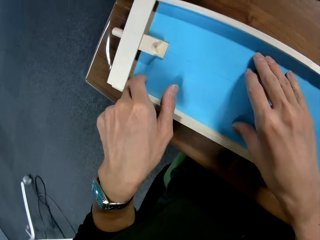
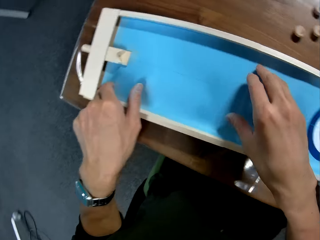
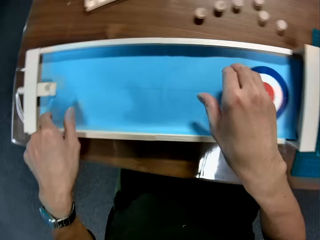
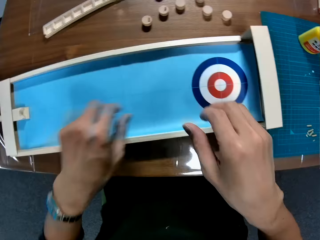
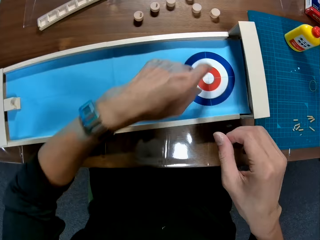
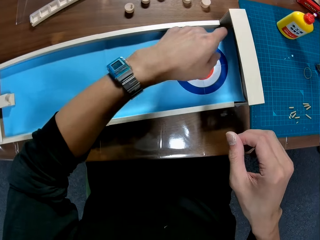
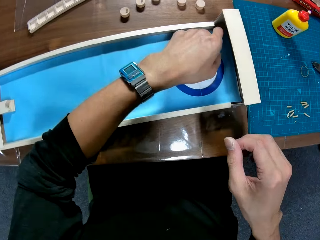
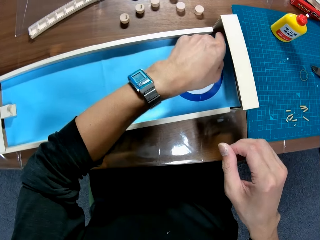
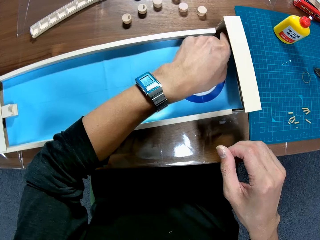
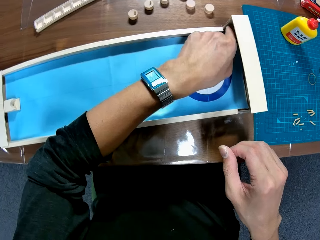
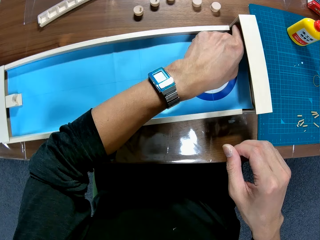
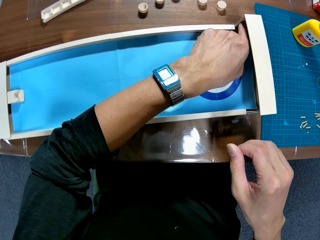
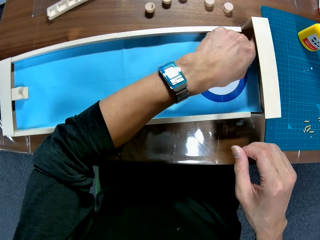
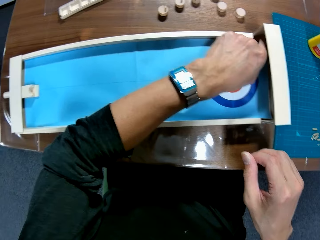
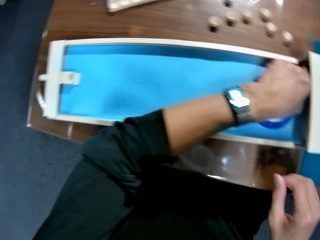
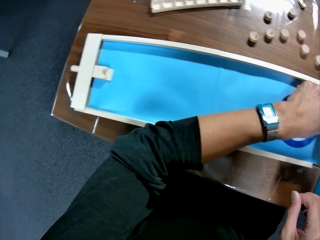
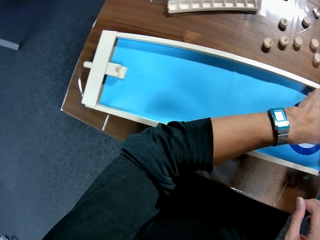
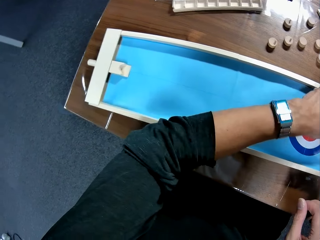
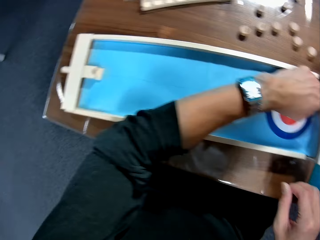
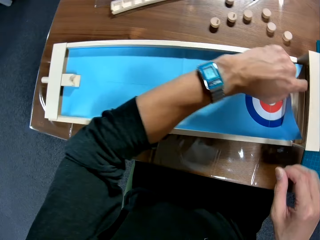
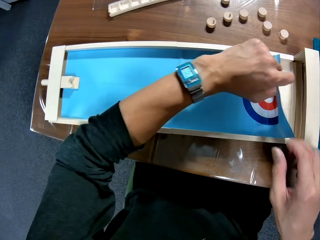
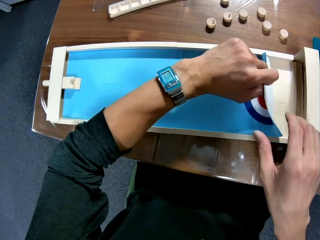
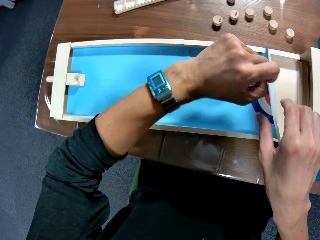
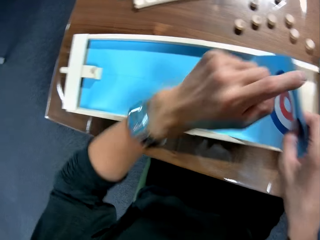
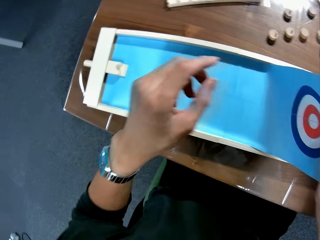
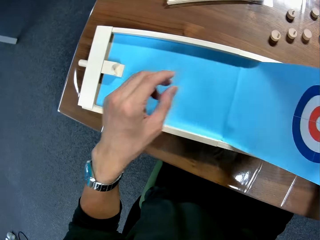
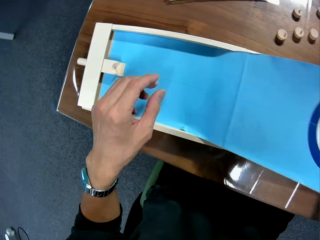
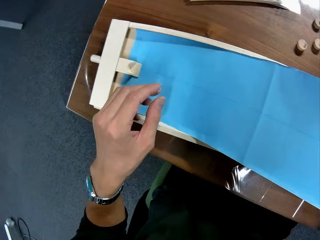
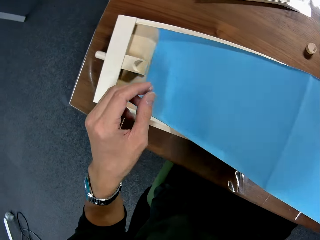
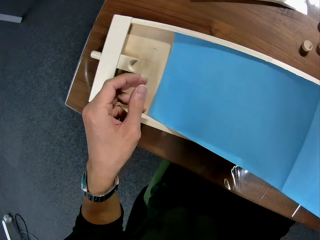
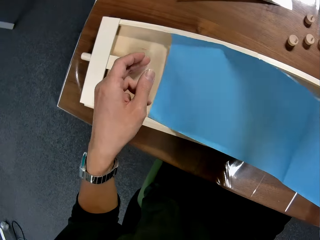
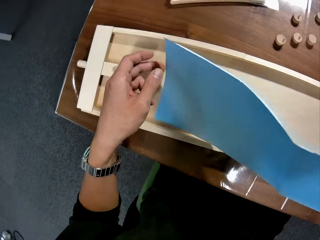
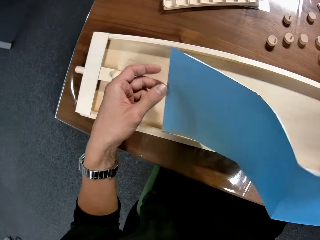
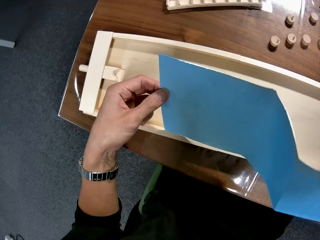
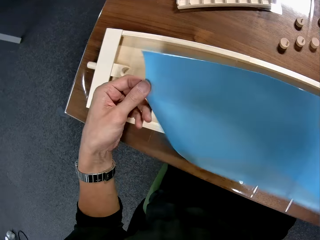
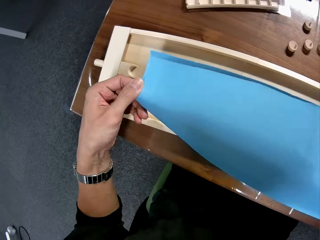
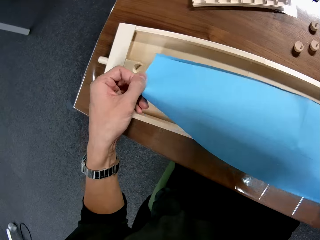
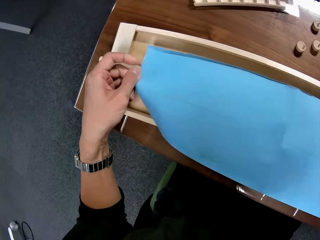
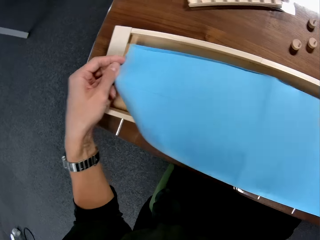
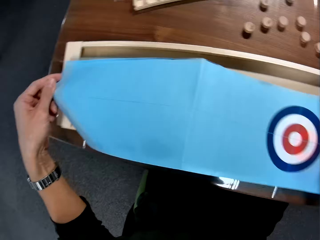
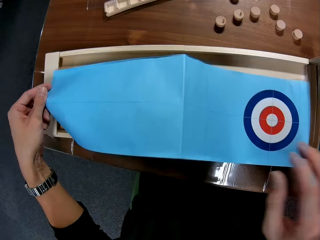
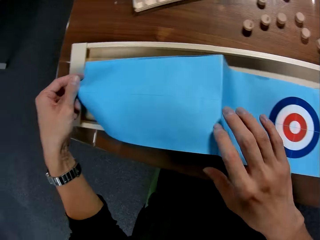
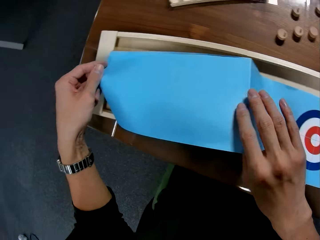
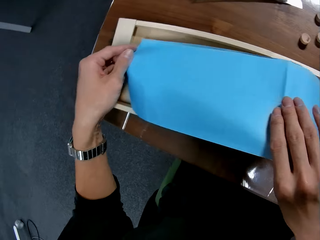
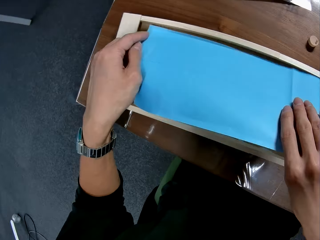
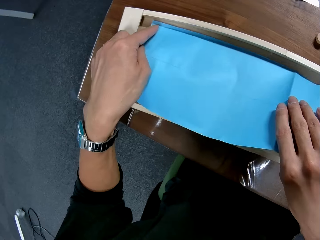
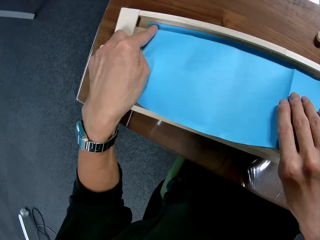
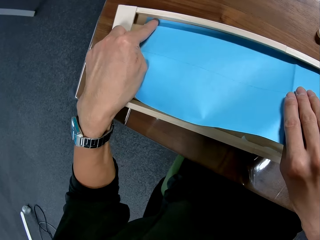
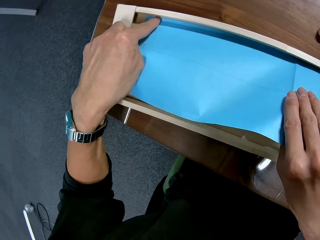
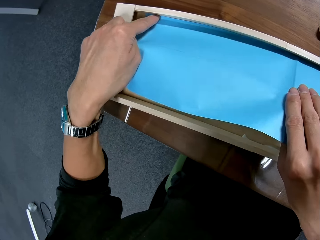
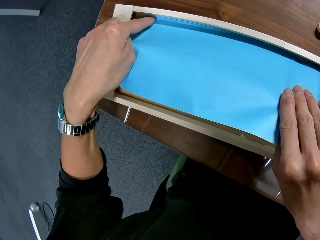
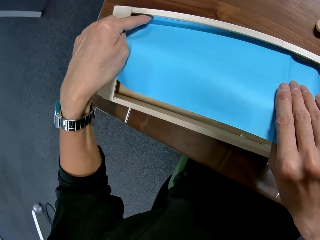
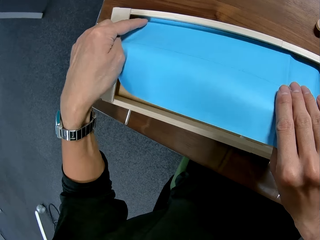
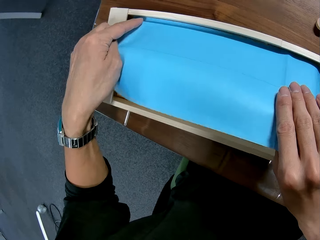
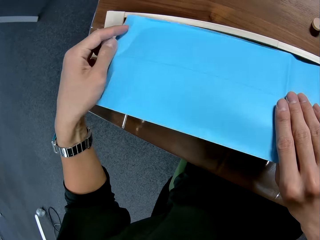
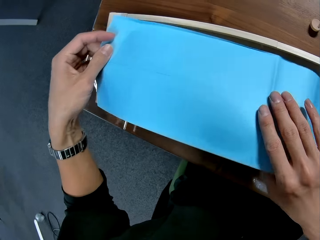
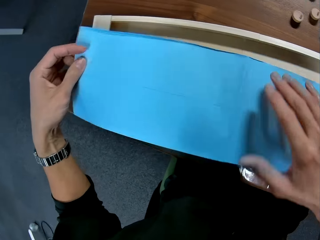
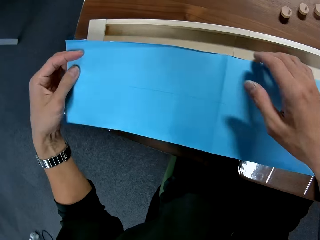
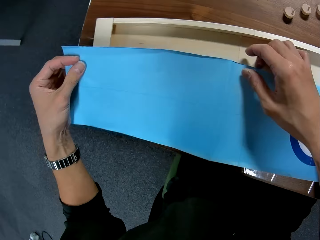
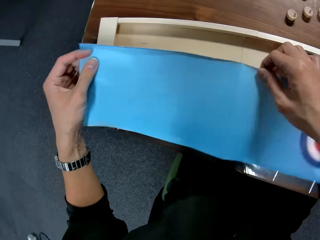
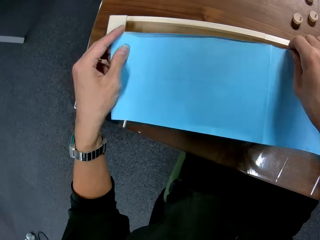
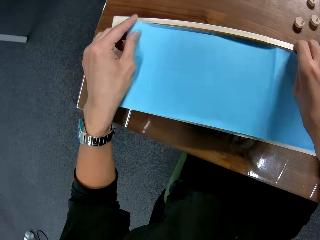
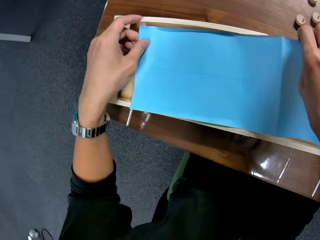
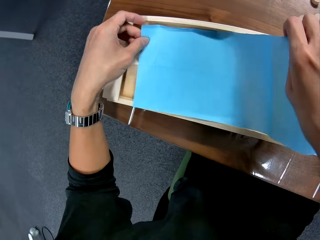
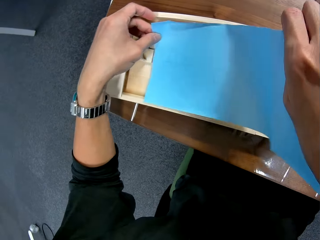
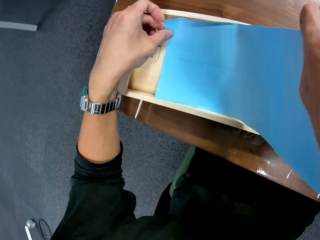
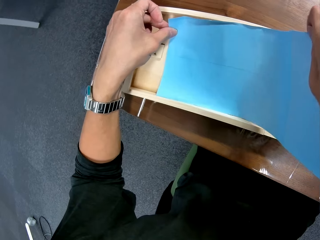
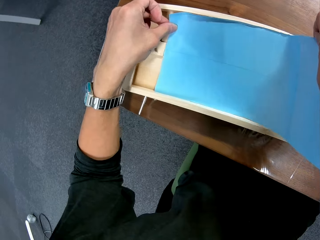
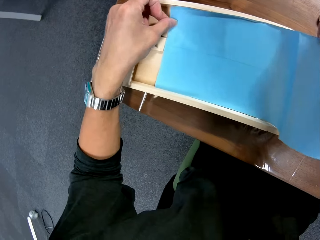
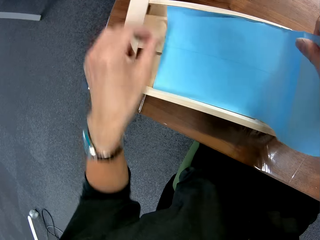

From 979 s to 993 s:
The camera wearer removes the manila paper. They fix the manila on the art work.

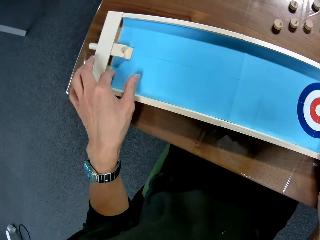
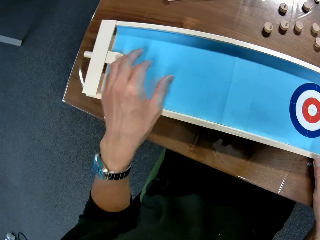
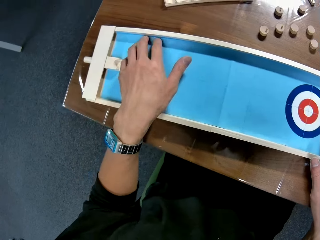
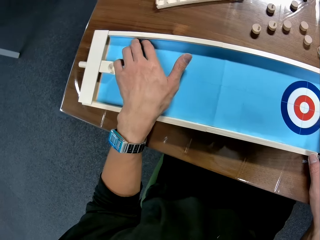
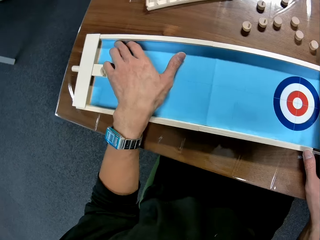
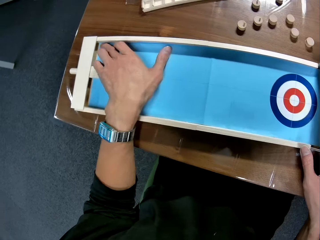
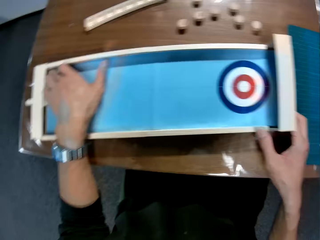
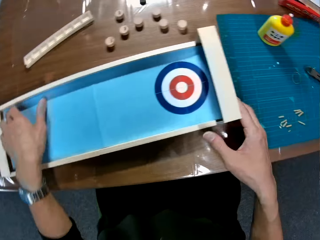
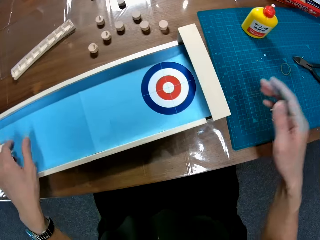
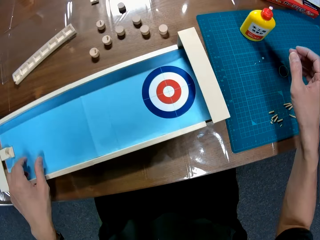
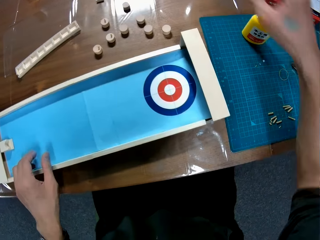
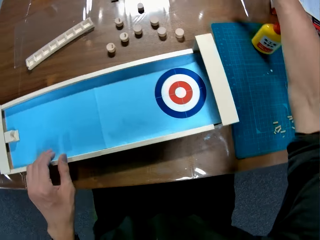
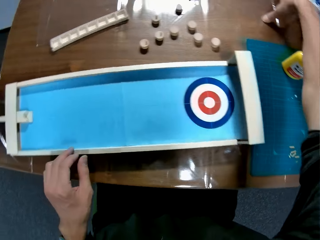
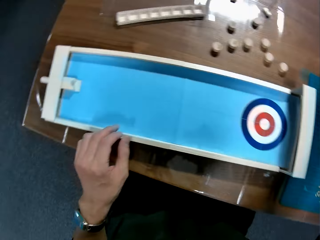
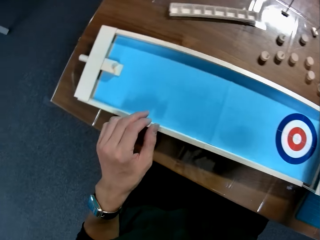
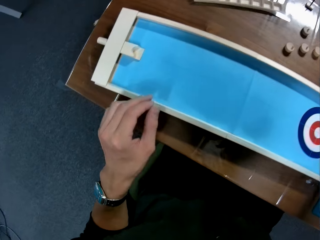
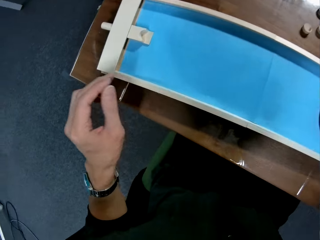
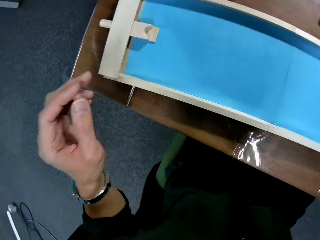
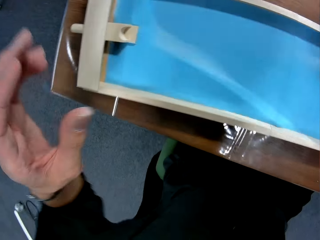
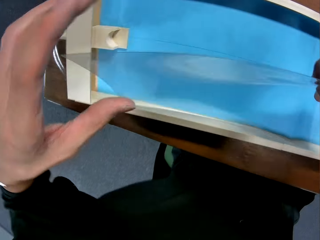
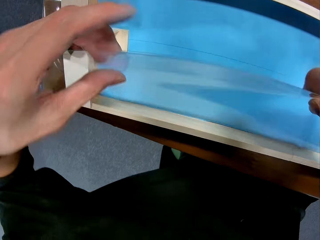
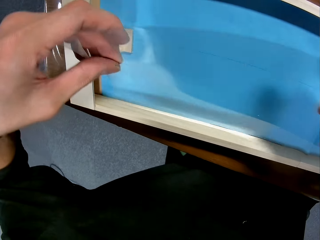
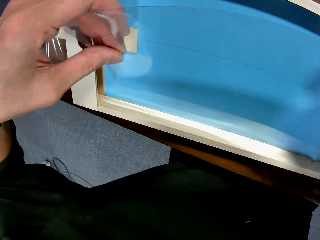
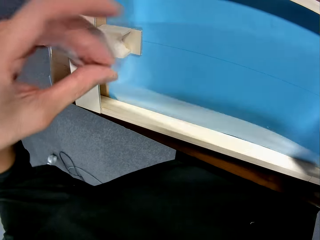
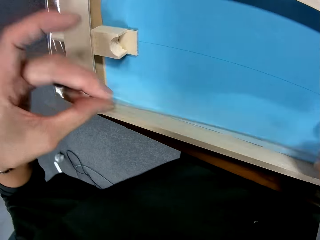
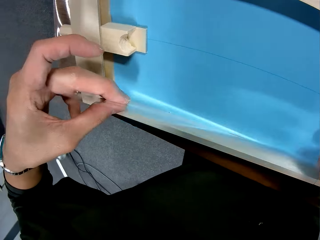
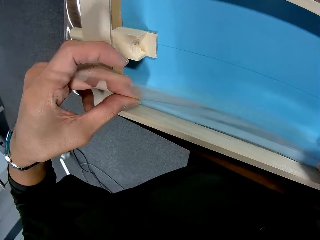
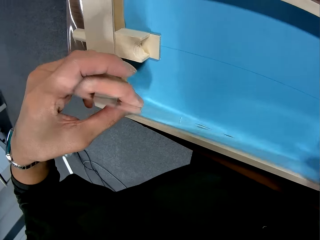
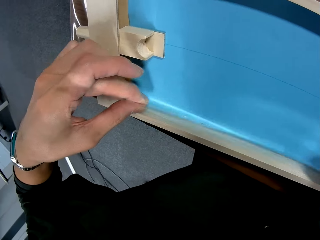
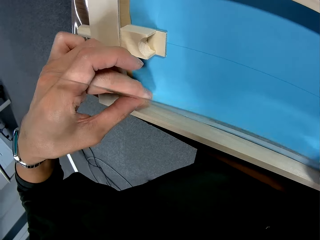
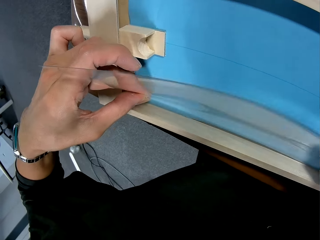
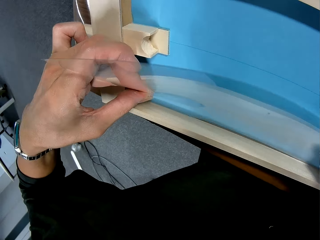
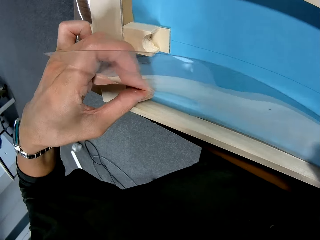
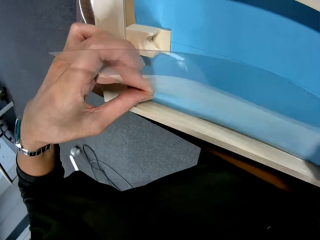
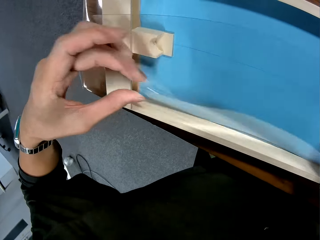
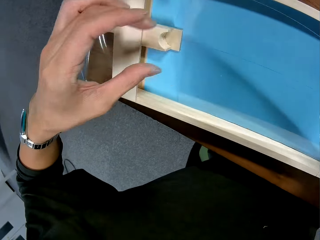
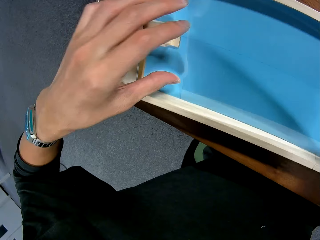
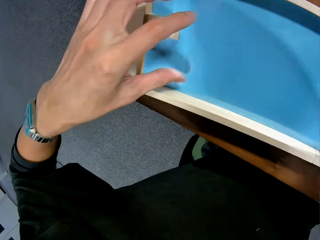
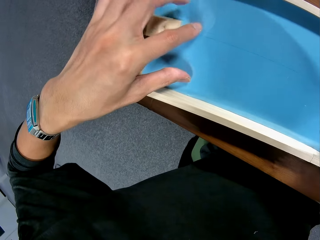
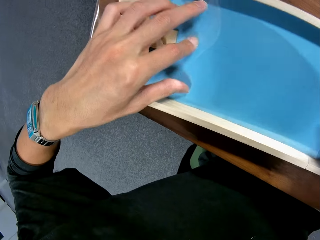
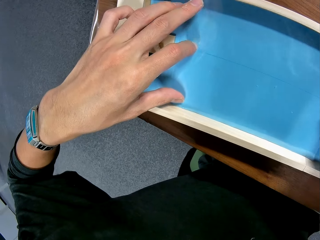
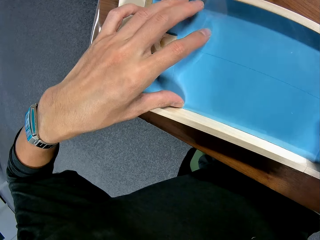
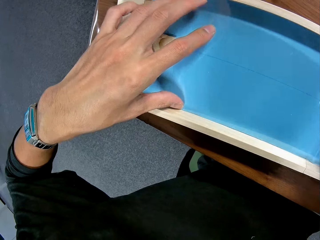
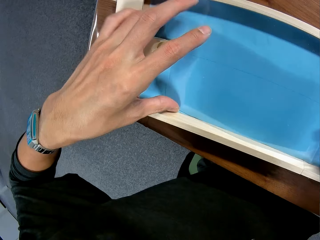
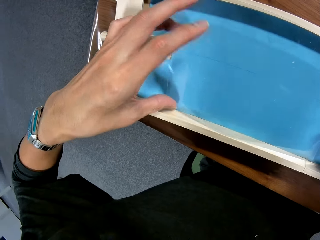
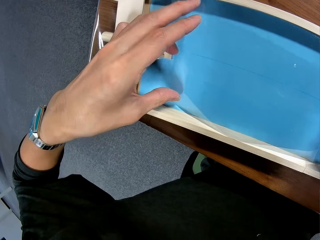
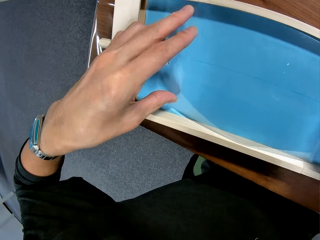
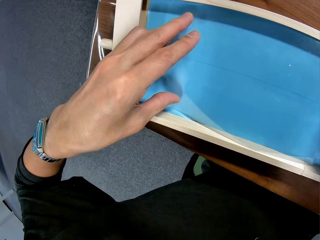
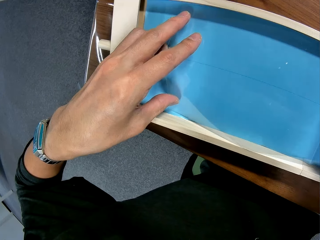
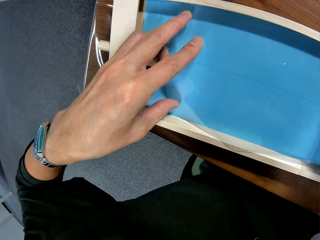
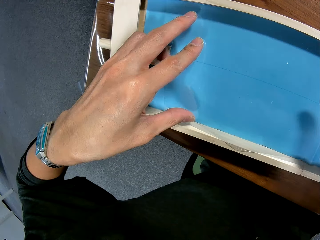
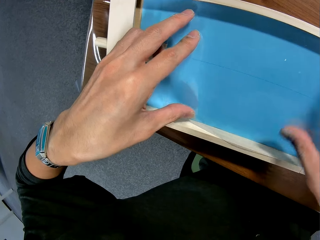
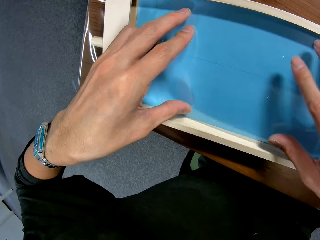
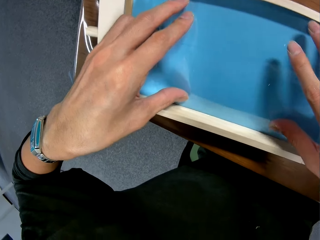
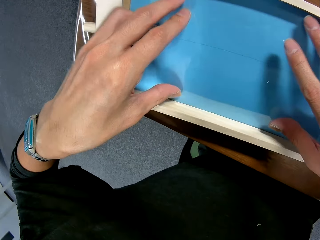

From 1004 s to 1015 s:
The camera wearer picks up a transparent plastic sheet. They attach the transparent plastic sheet to the assembled pieces.
